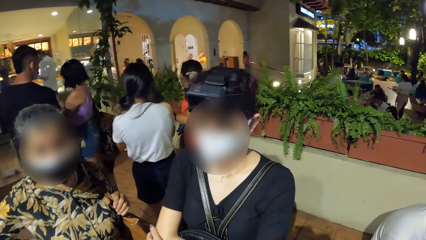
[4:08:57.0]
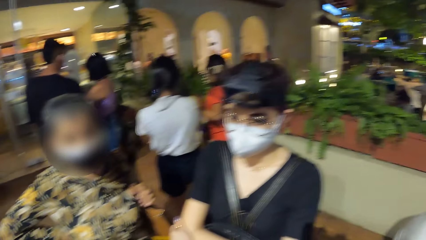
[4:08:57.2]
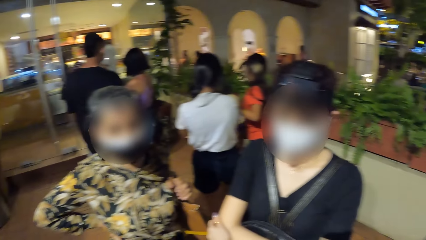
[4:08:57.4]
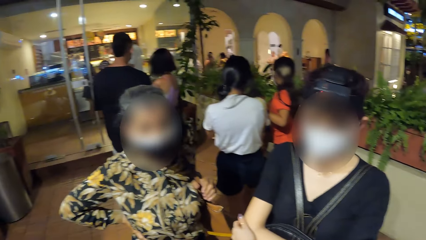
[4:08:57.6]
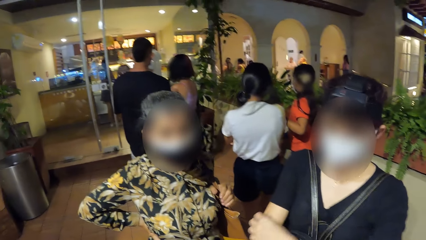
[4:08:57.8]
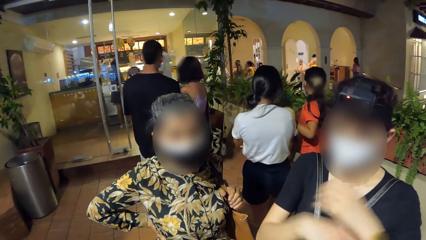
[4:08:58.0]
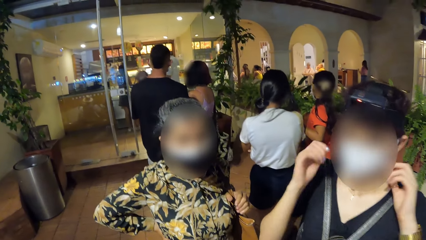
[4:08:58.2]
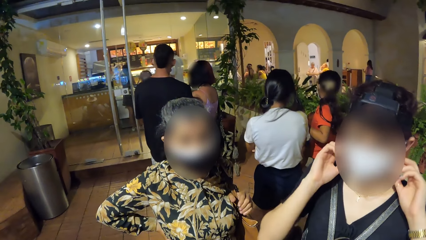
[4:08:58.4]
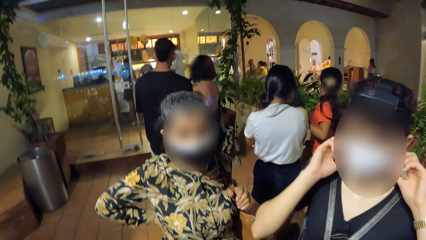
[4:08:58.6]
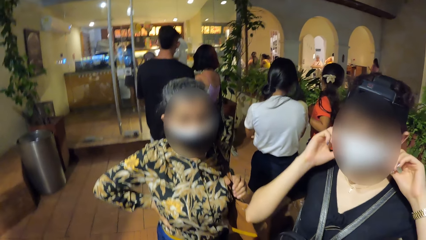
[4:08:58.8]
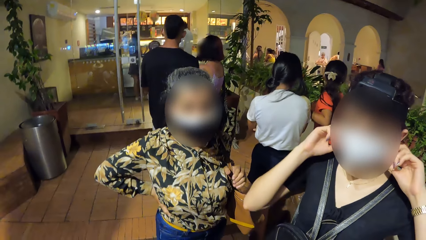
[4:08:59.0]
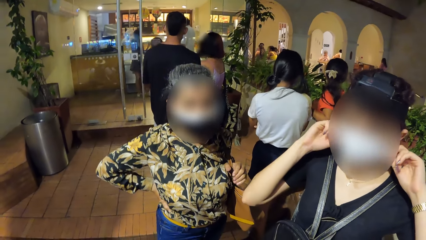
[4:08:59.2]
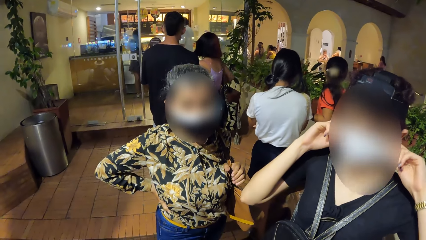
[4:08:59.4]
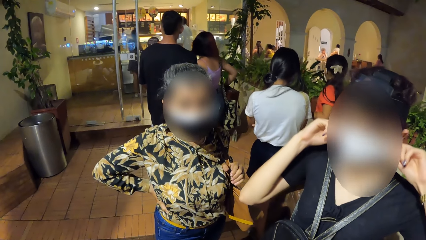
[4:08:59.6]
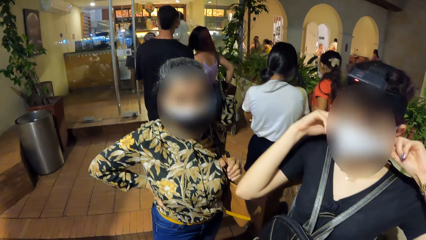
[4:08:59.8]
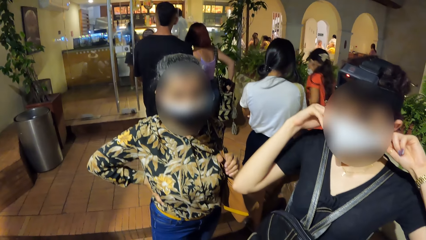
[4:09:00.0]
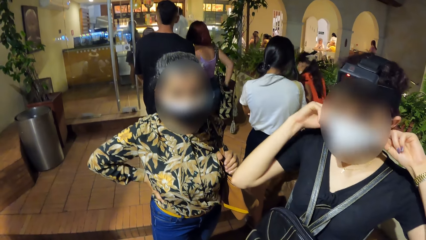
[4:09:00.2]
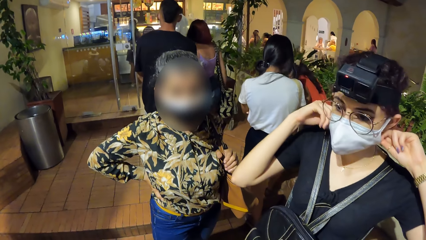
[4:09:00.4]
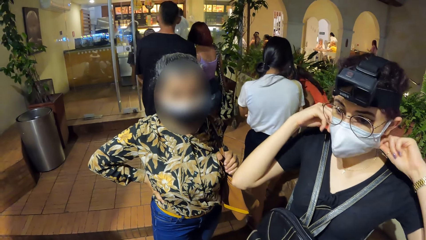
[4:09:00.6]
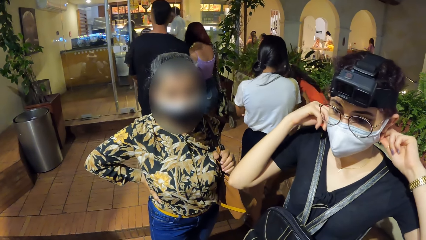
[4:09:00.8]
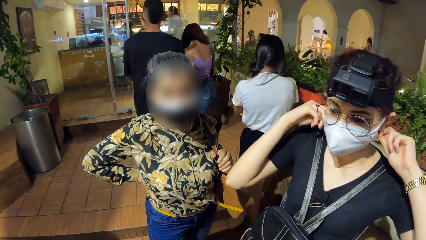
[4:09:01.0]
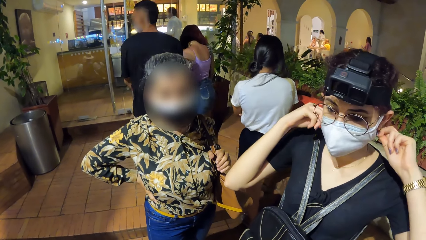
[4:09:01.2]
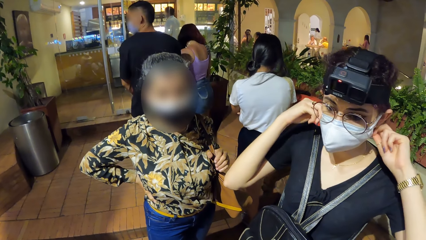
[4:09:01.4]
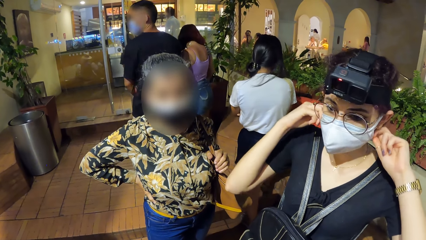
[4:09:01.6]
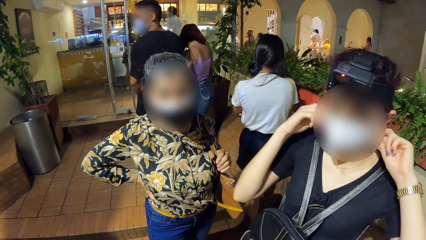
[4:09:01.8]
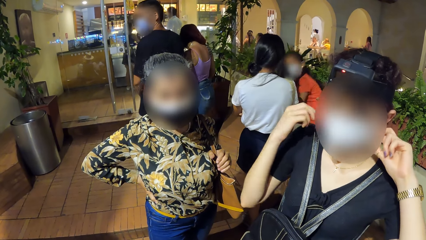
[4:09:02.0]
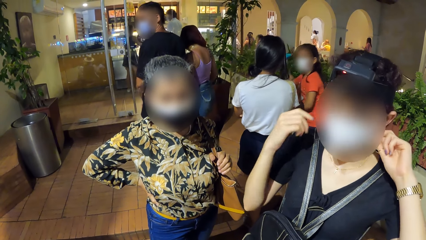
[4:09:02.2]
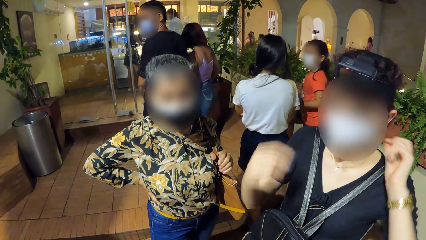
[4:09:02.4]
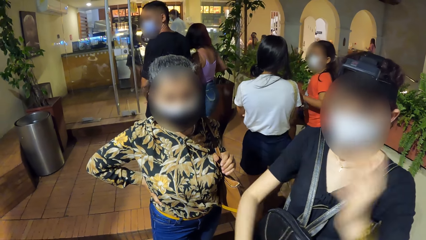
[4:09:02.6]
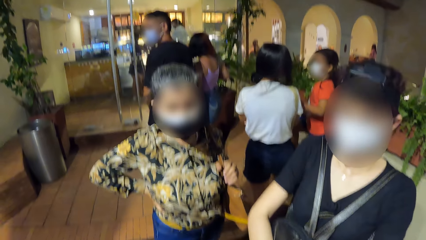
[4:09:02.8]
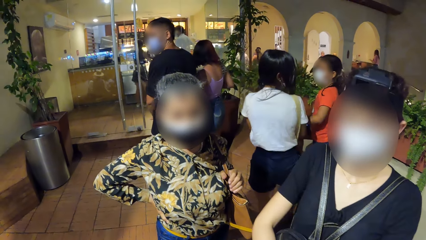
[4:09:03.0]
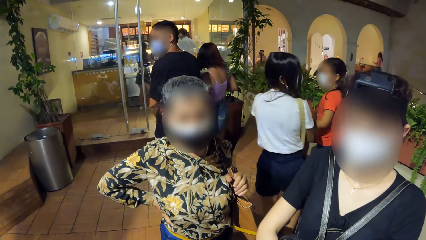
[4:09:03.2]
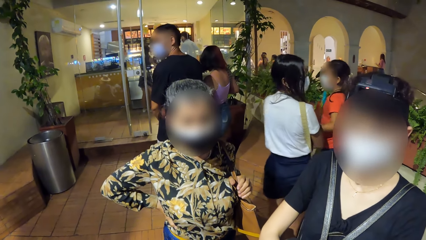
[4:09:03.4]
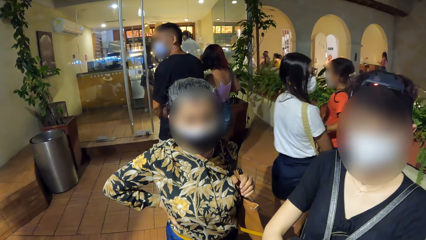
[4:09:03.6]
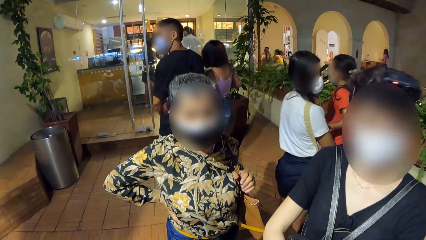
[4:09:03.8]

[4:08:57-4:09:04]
The woman adjusts the face mask on her face with both hands.

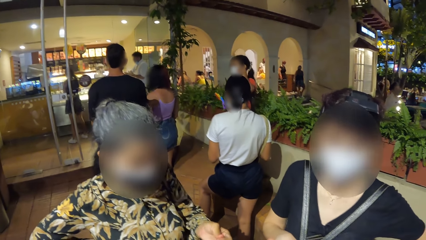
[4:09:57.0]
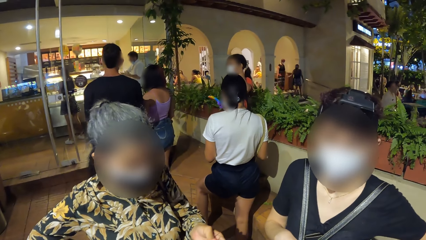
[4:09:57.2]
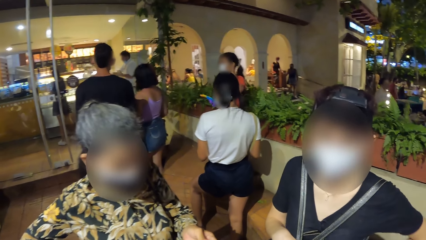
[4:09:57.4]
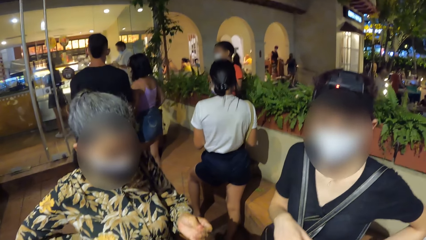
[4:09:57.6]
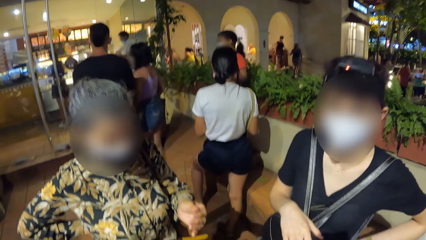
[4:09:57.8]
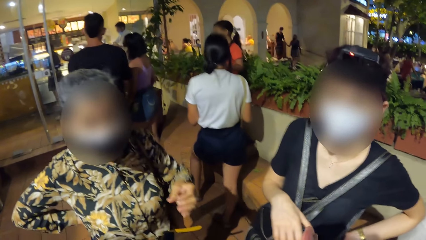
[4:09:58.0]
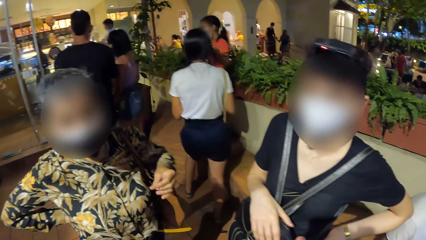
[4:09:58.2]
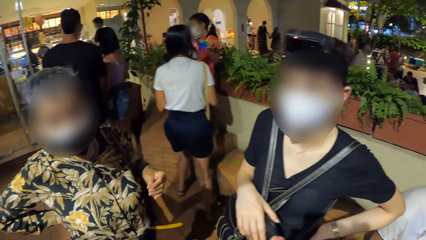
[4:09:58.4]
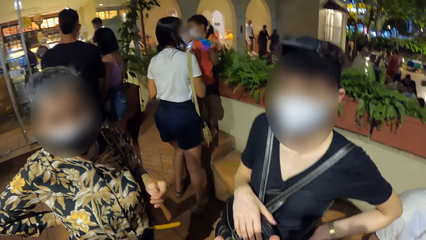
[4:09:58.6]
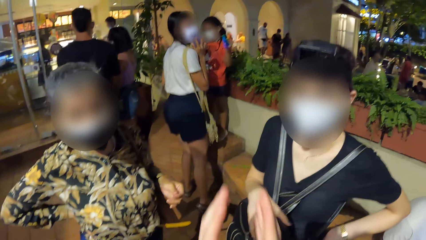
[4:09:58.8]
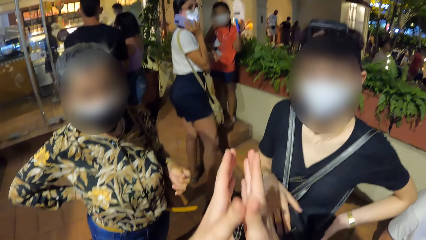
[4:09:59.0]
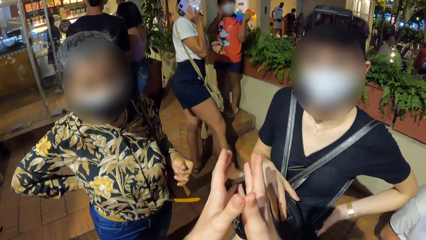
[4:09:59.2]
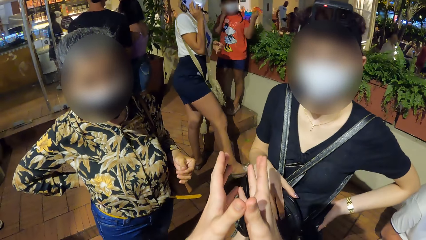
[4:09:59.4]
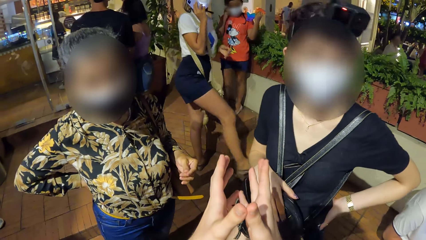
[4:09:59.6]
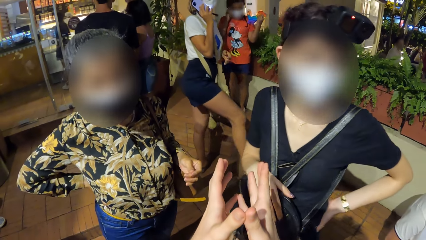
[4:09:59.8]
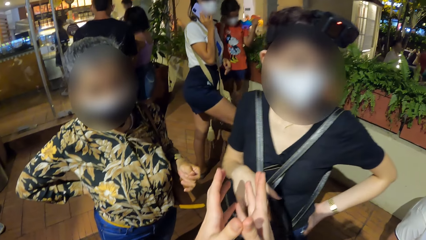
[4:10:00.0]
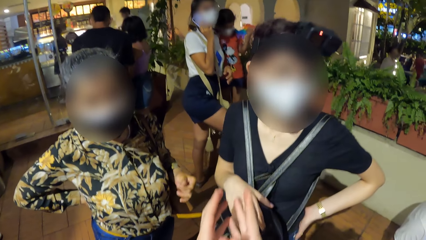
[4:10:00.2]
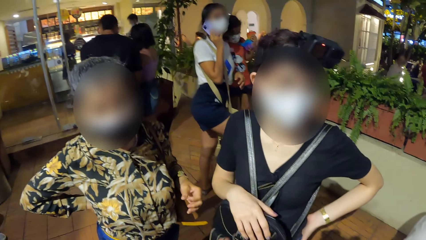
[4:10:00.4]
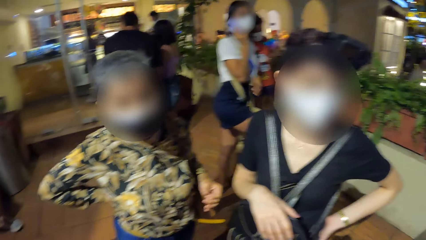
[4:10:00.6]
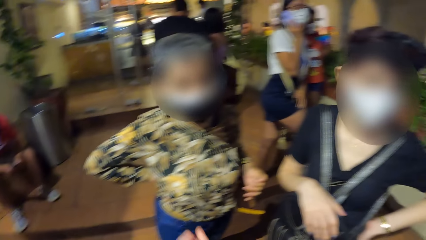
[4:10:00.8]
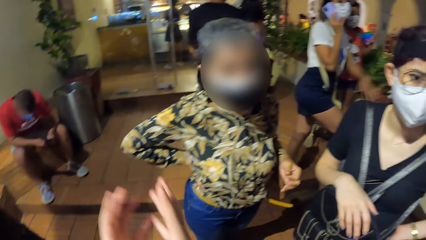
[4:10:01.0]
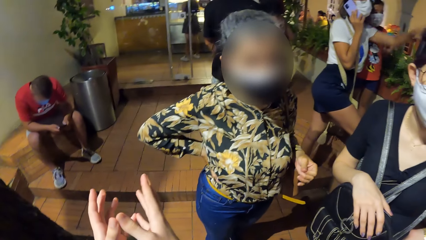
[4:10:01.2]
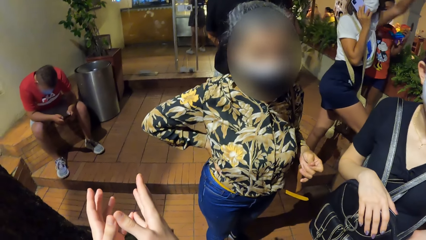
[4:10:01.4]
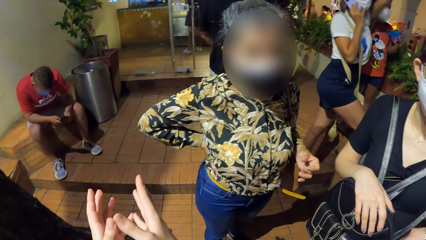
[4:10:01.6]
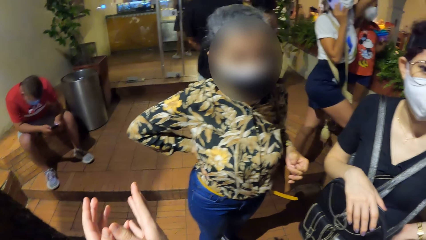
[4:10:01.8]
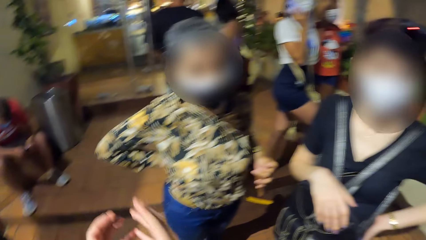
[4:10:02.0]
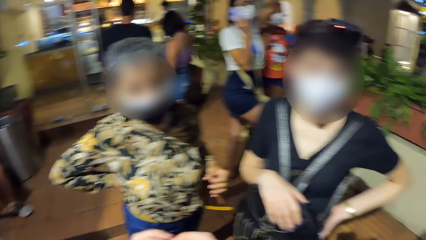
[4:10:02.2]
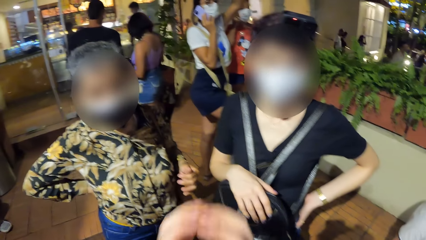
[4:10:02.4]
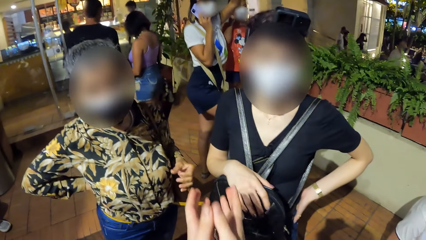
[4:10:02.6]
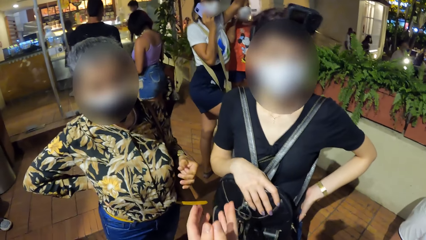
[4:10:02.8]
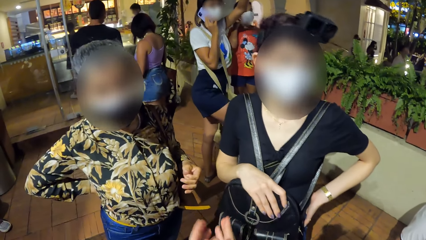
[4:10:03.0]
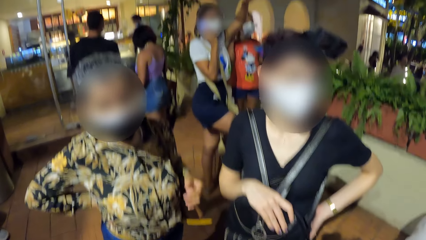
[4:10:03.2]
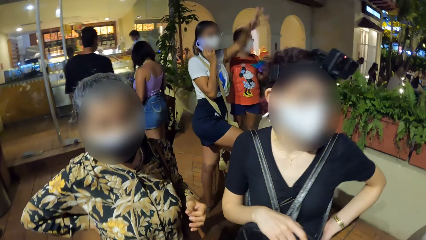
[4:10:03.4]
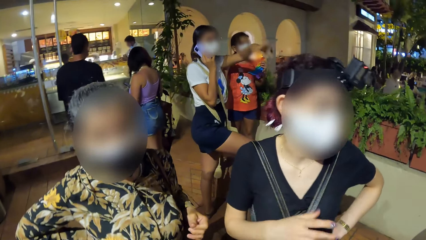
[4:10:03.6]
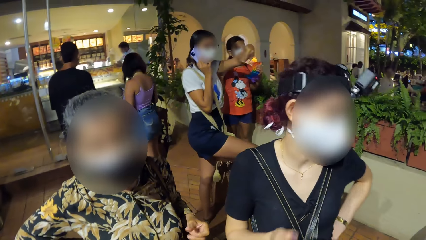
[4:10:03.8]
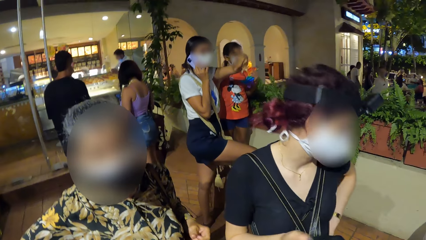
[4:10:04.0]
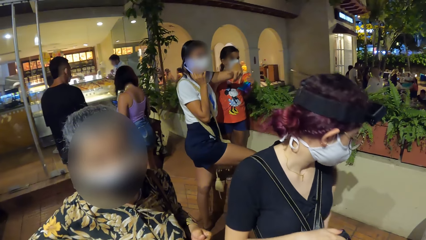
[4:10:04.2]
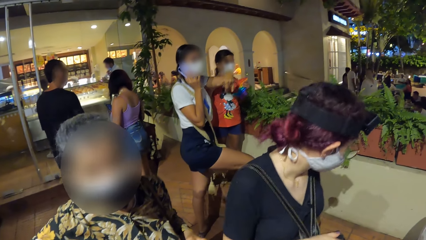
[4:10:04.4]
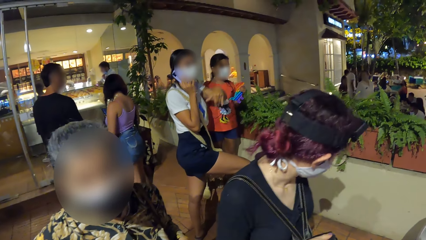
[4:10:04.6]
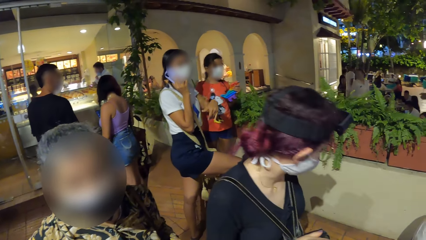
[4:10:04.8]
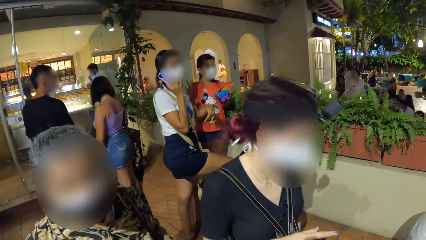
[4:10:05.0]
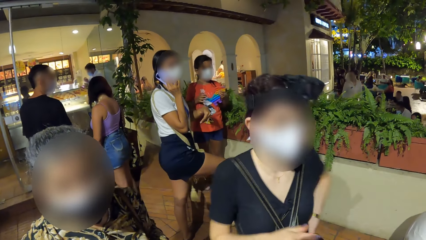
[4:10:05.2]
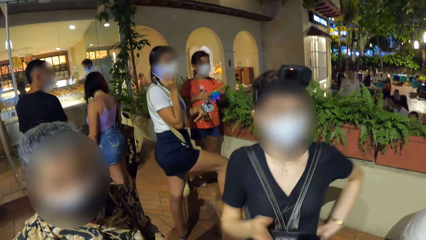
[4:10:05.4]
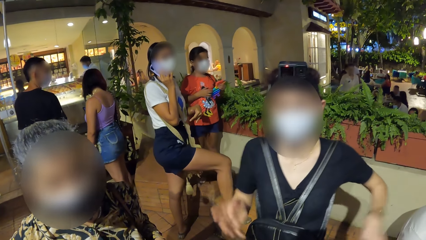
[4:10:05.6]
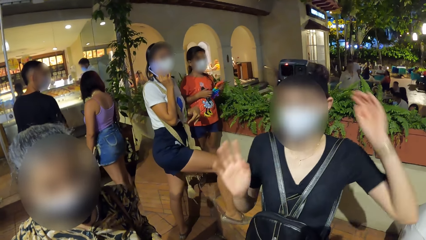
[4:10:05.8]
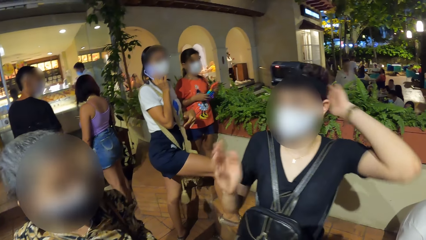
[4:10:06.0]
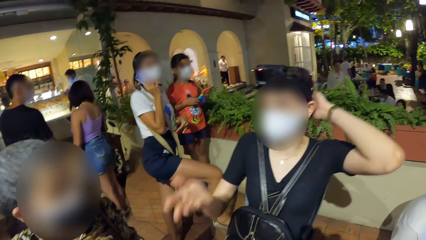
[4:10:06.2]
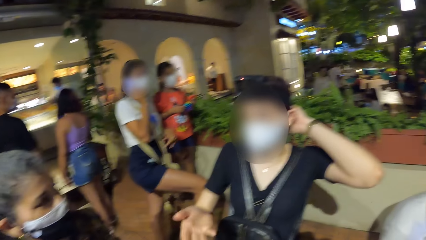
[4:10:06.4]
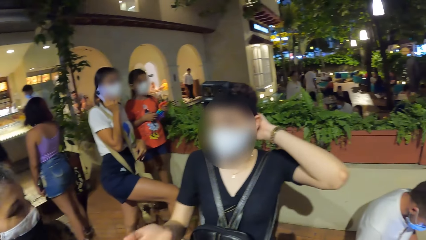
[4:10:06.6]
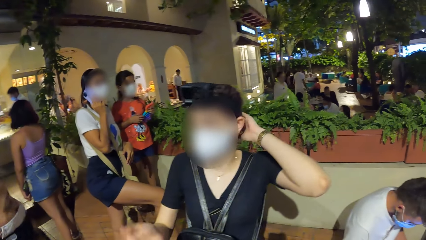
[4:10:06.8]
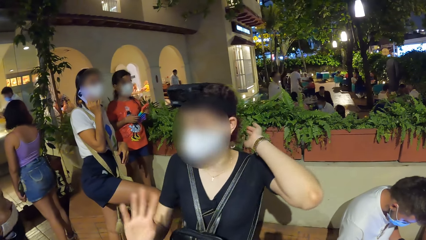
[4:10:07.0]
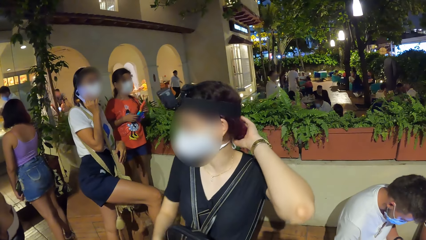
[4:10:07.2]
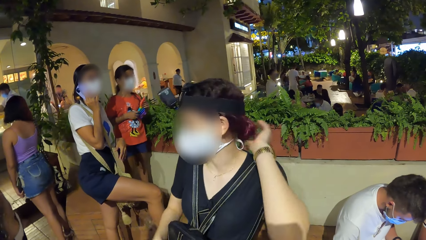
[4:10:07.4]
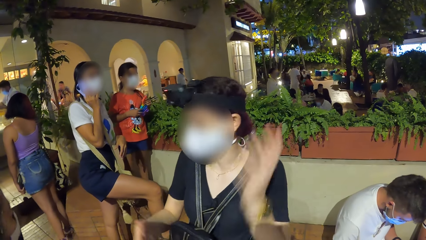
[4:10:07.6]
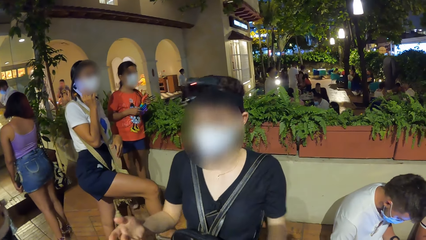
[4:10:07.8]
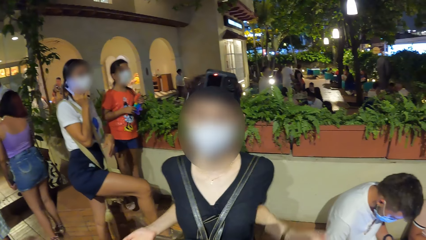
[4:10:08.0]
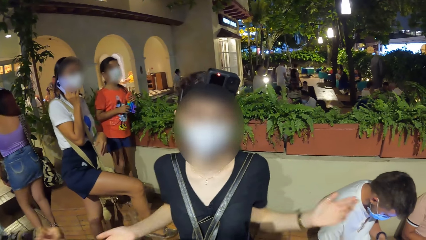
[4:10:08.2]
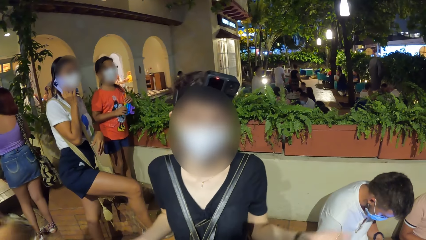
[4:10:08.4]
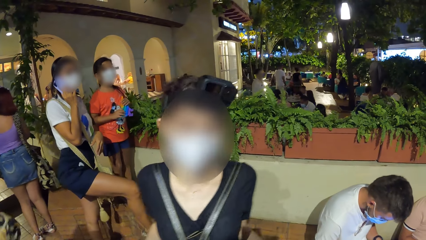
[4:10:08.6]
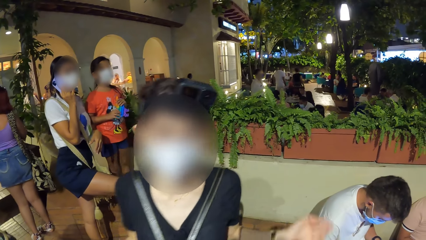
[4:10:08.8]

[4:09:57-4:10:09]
The woman places a phone on to her right ear with her right hand. The woman places her right leg on the bench. A man sits on the bench. The man operates a phone with both hands. The camera wearer lifts his hands. He looks around. The girl holds the toy with both hands.
